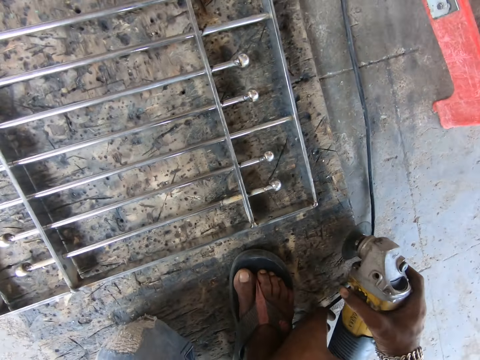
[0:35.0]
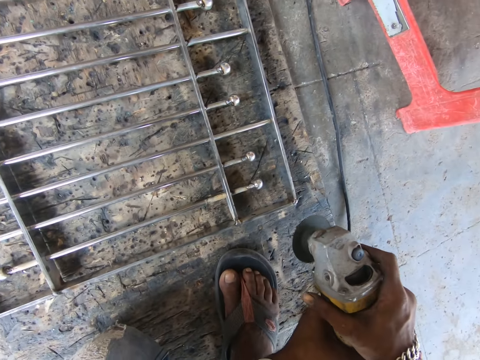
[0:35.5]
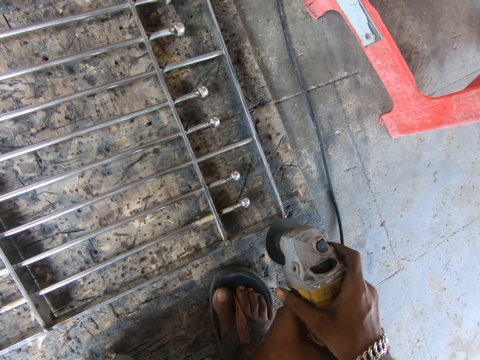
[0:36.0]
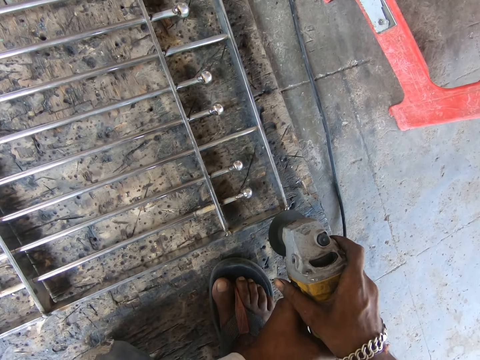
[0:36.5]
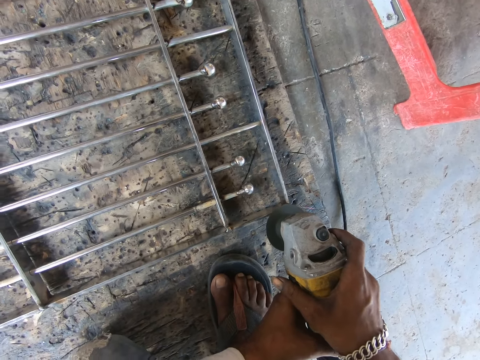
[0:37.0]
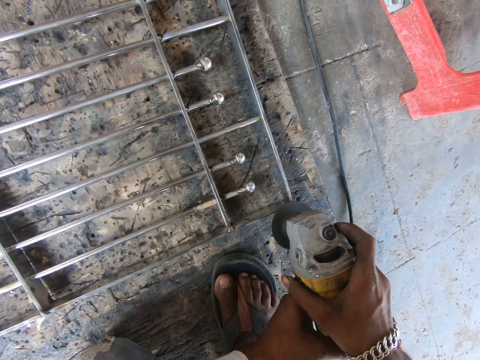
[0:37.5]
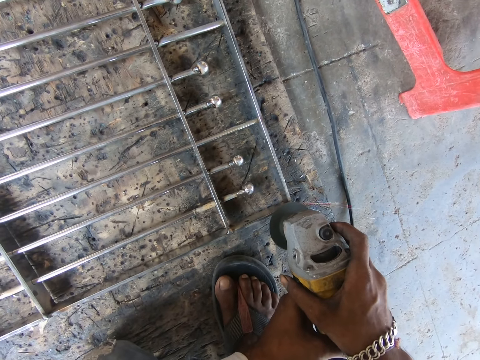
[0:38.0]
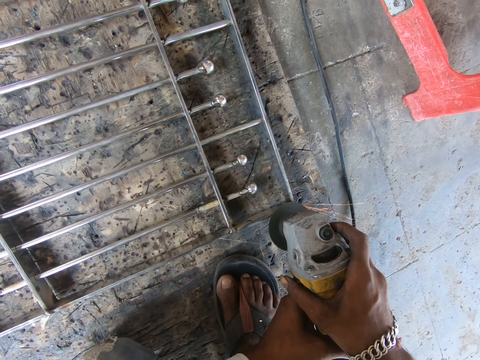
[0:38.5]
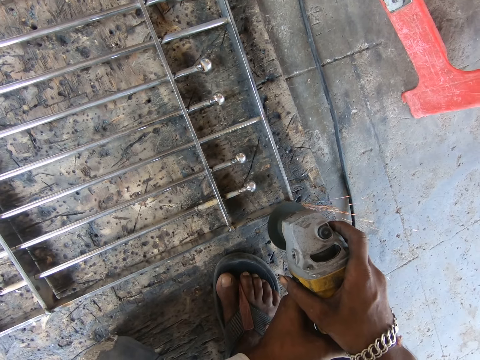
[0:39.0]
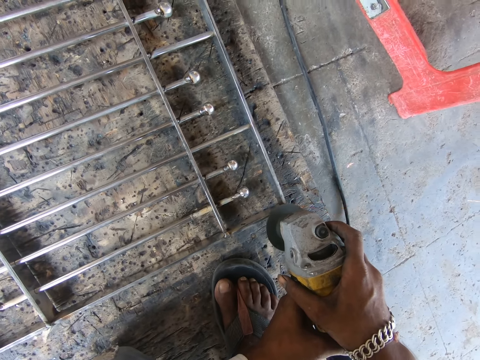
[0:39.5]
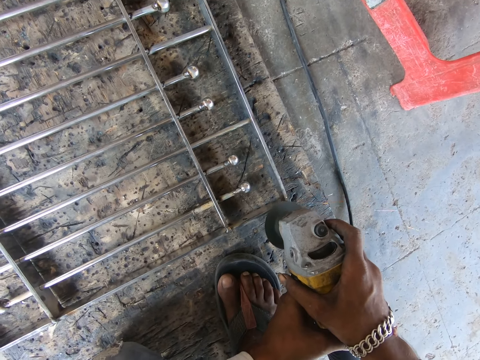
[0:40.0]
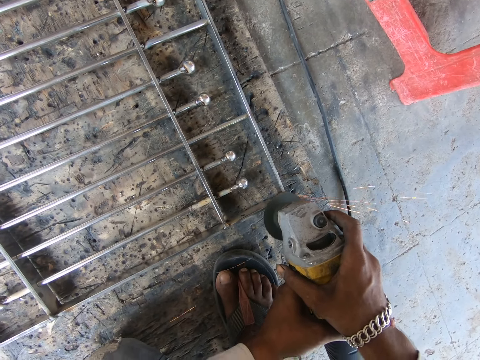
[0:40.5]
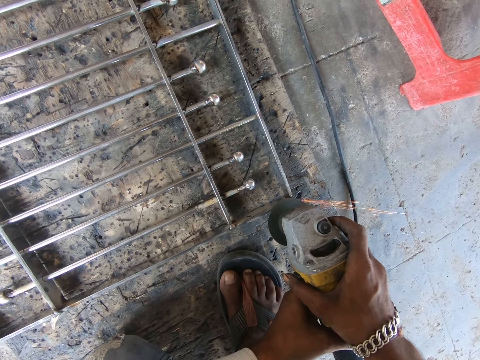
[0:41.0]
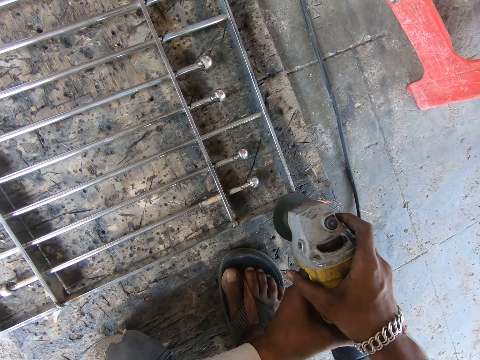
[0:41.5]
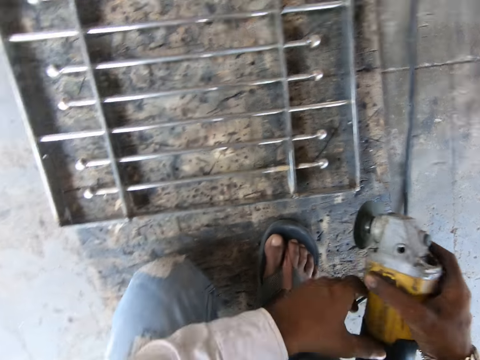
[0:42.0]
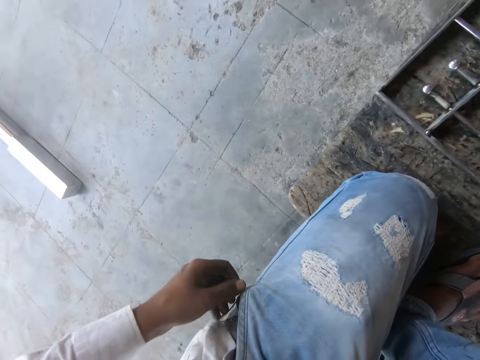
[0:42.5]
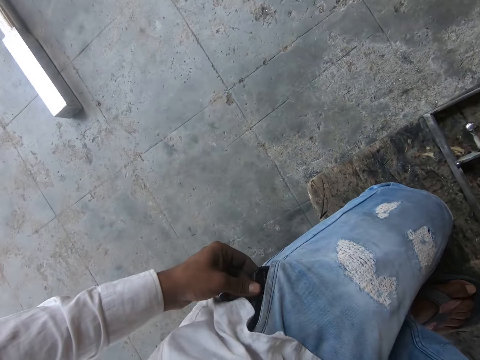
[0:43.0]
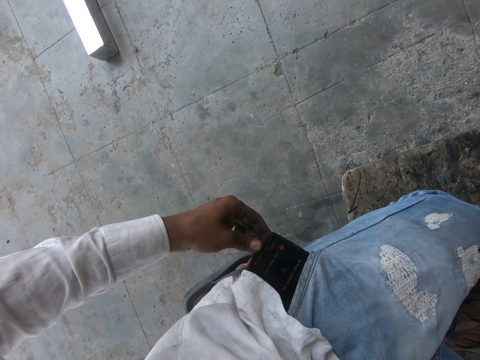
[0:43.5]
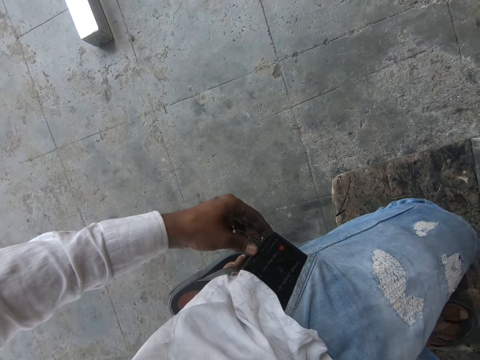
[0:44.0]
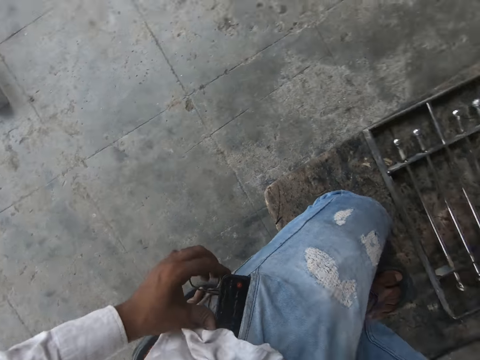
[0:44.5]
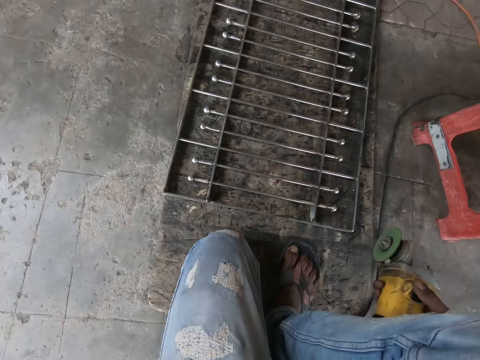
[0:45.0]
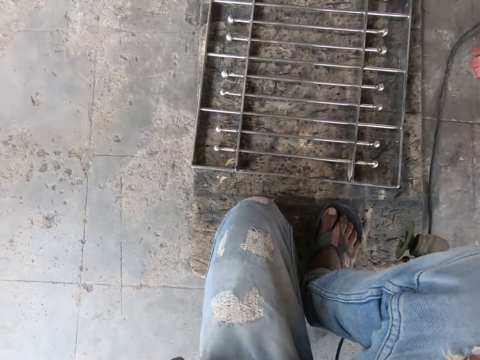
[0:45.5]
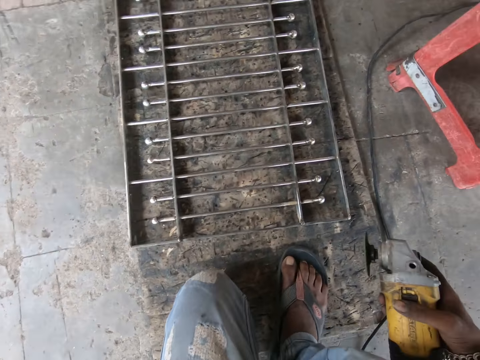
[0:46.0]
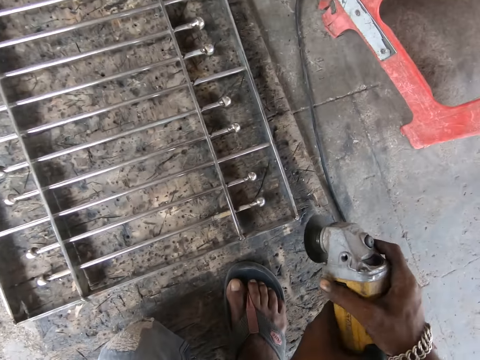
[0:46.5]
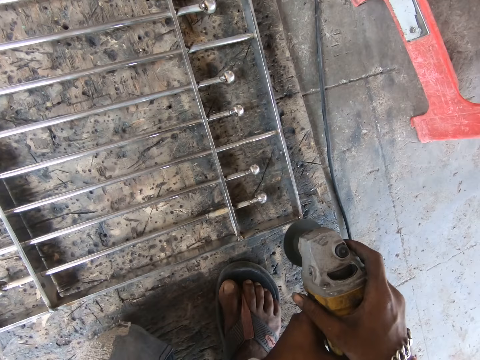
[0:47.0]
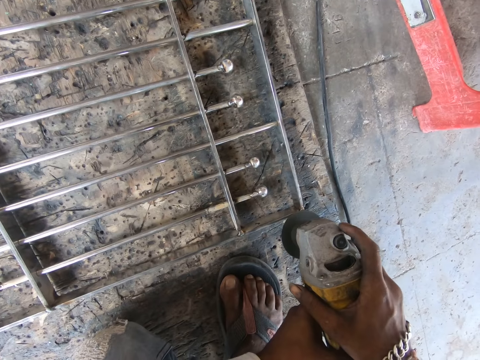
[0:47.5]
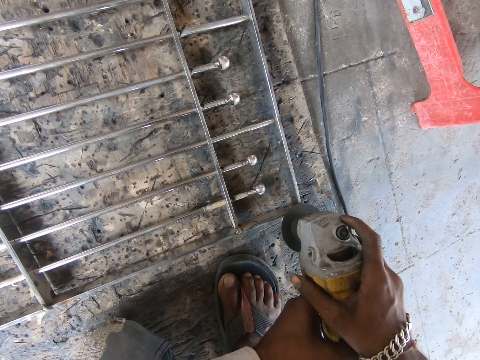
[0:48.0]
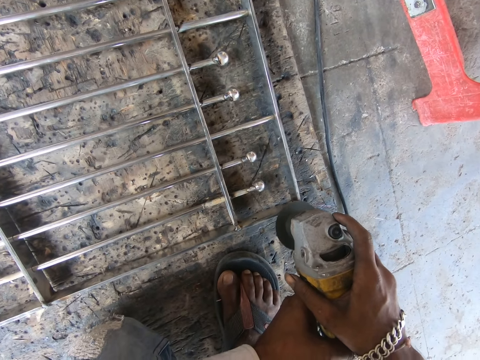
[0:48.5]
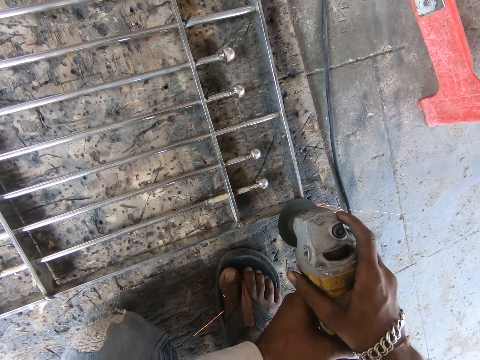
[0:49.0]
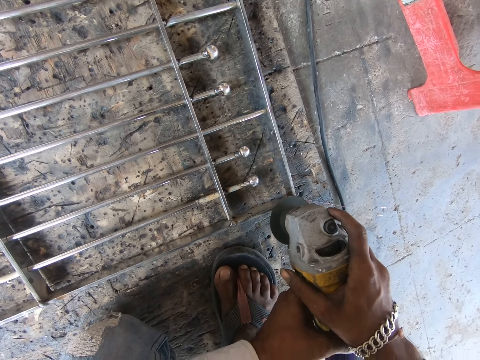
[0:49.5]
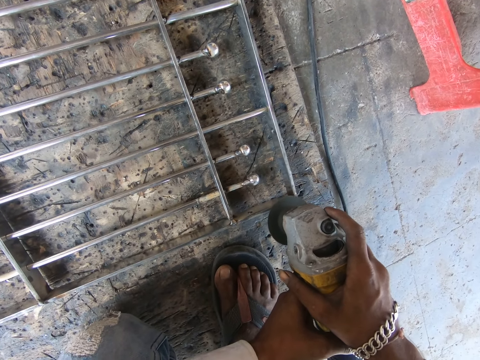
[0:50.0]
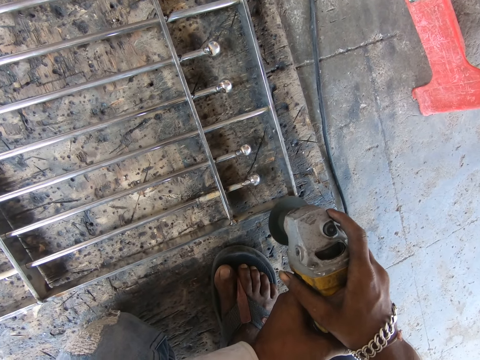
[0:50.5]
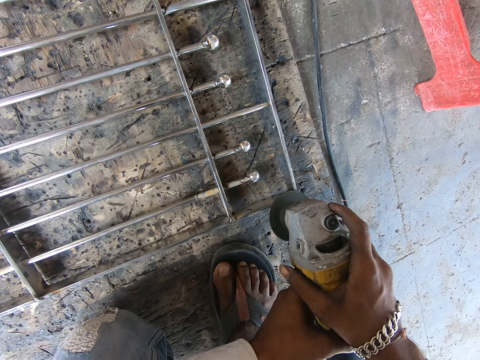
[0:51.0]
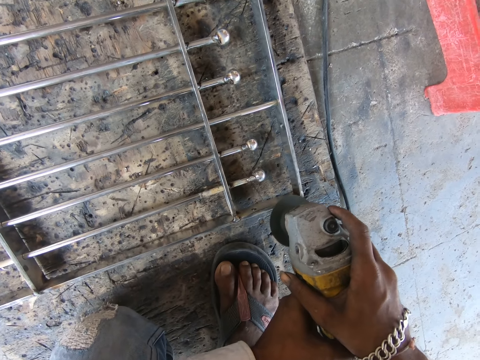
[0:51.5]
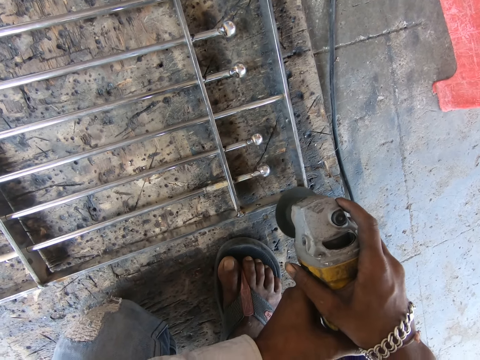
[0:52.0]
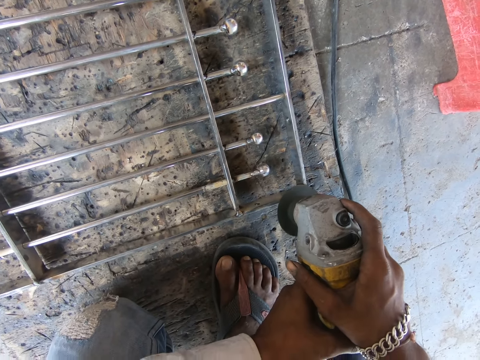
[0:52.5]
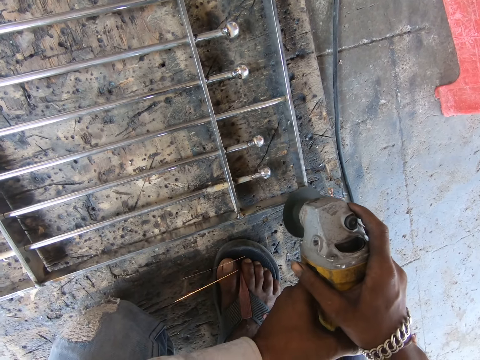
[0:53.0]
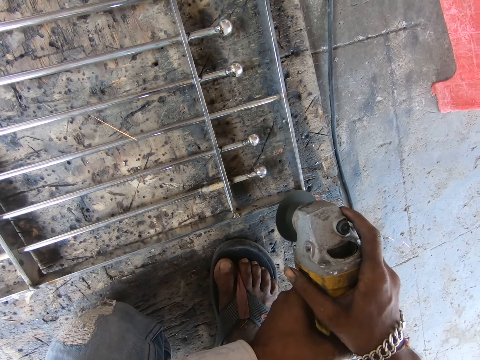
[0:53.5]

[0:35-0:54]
The camera wearer picks the grinder. He holds the grinder in both hands. He grinds the stair railing with the grinder in both hands. He picks the phone from his trouser pocket with his left hand. He puts the phone in his pocket. He holds the grinder in both hands. He grinds the stair railing with the grinder in both hands.

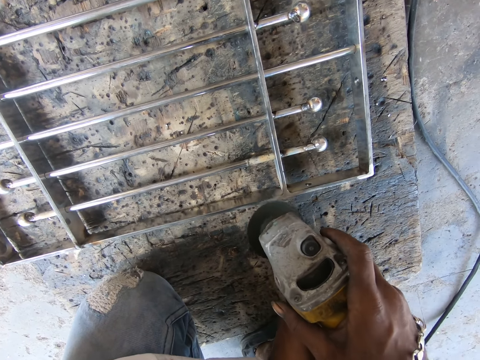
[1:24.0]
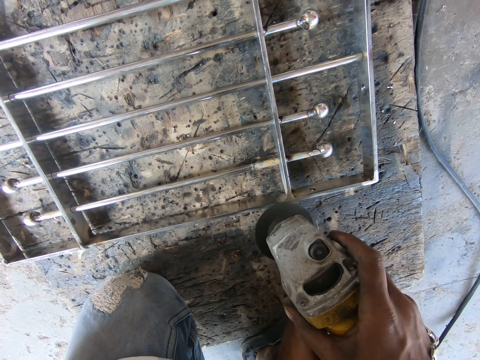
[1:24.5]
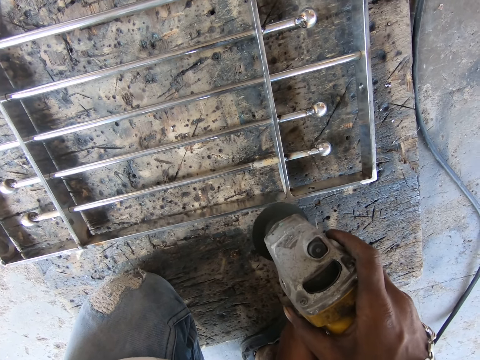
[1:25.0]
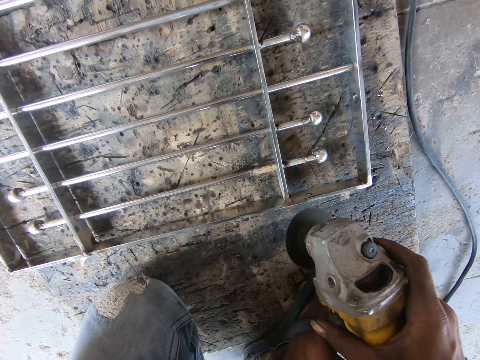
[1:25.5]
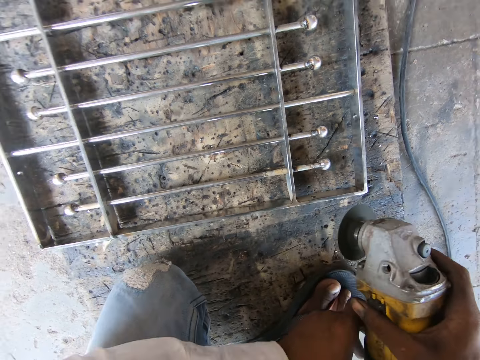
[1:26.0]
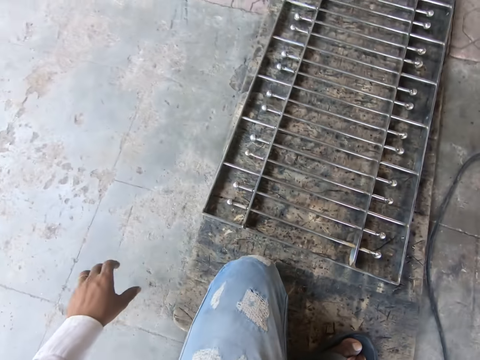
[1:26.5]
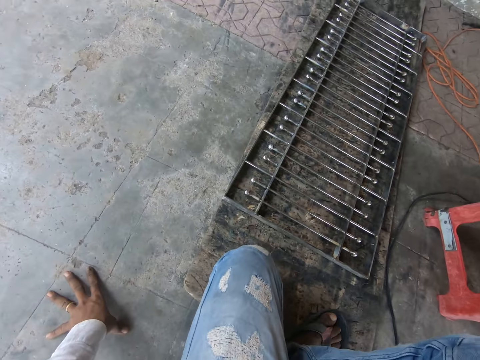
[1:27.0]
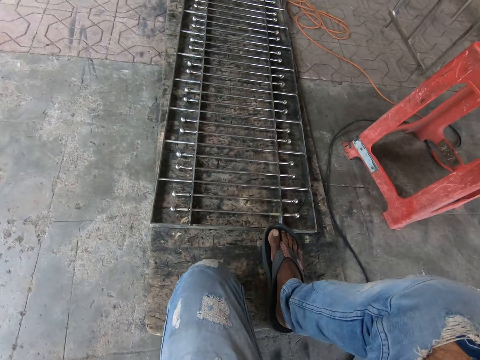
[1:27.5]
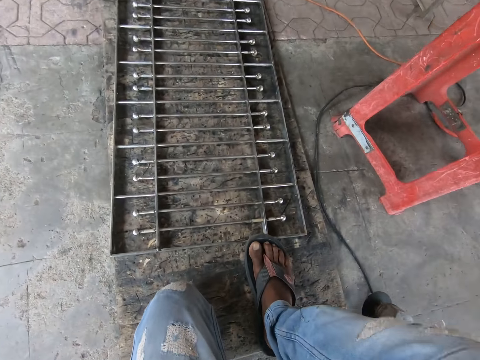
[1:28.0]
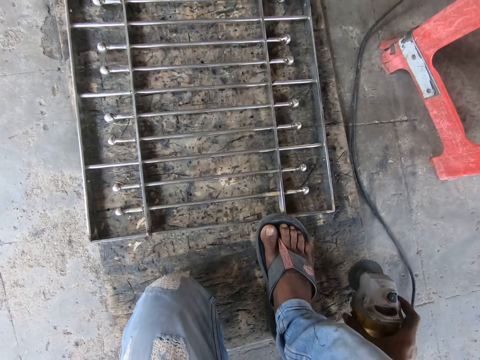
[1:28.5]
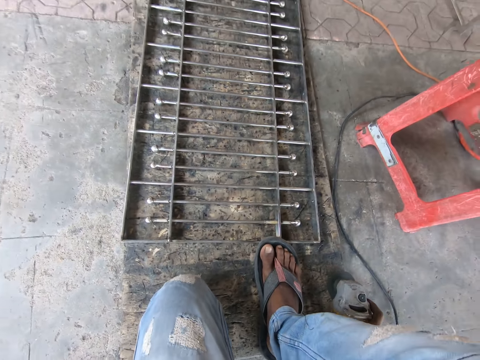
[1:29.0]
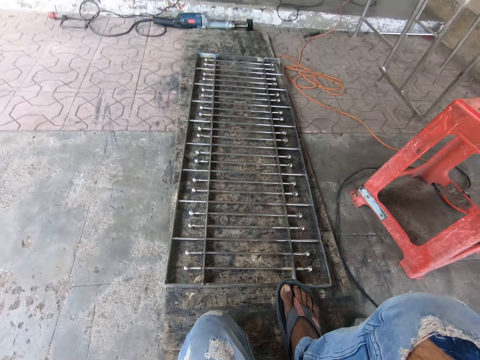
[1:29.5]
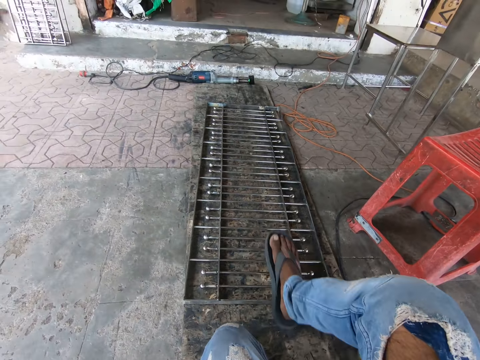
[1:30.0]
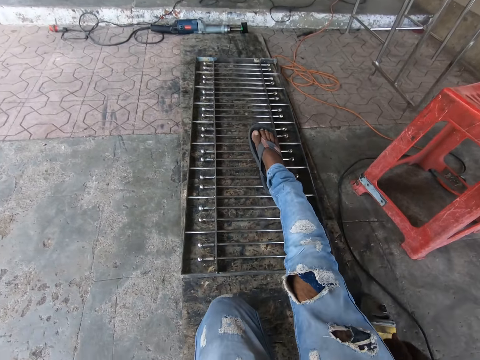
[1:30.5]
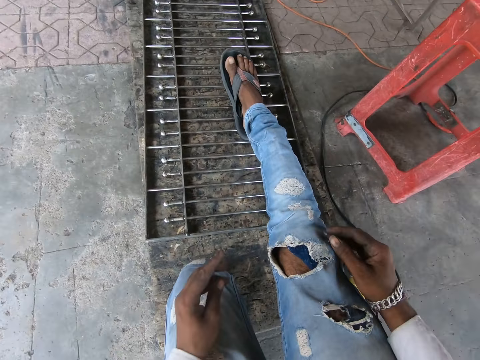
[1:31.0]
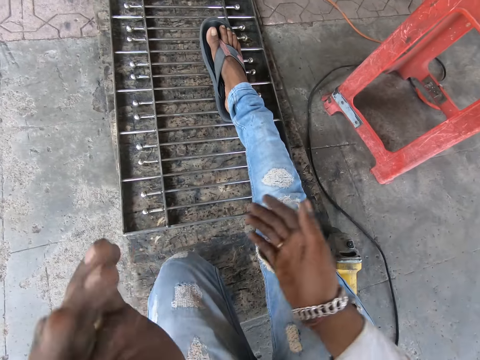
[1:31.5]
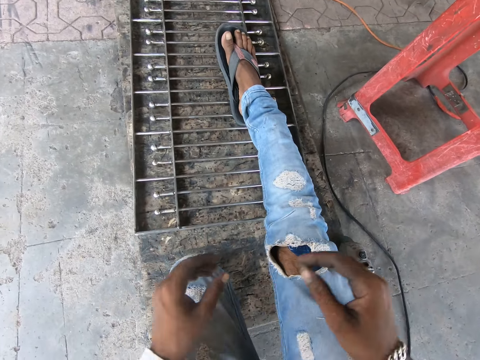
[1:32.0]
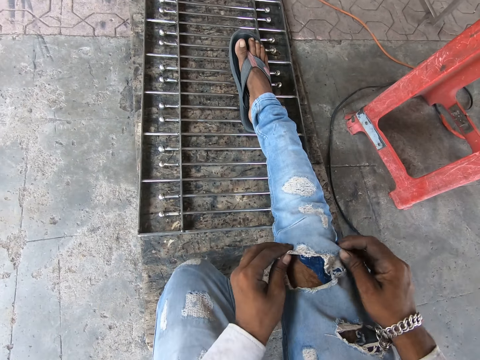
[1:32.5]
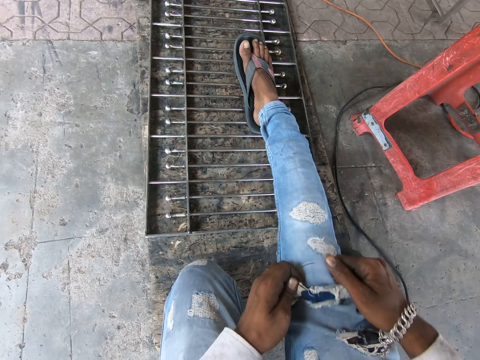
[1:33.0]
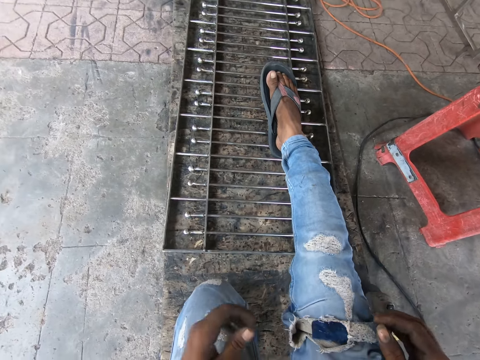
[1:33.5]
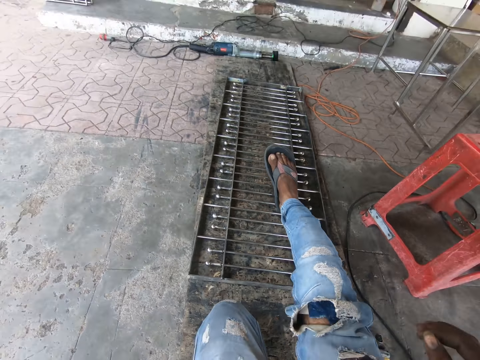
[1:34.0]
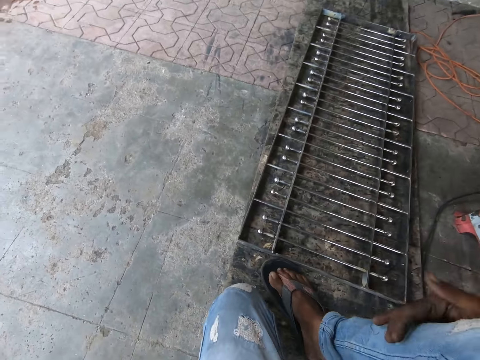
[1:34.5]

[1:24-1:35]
The camera wearer holds the grinder with his right hand. He puts a hand on the floor. He drops the grinder on the ground with his right hand. He drops his right foot on the stair railing. He puts a hand on a metal. He claps both hands together. He rubs his hands. He draws up his trousers with both hands. He moves a leg.
